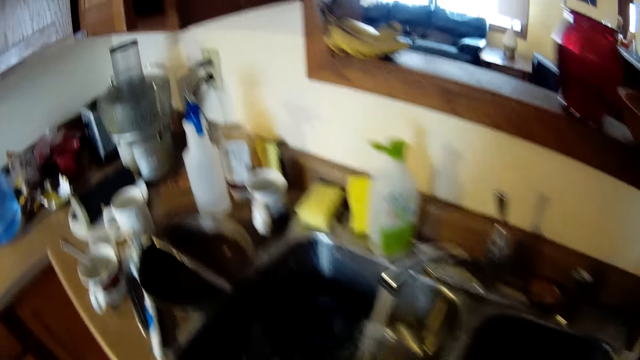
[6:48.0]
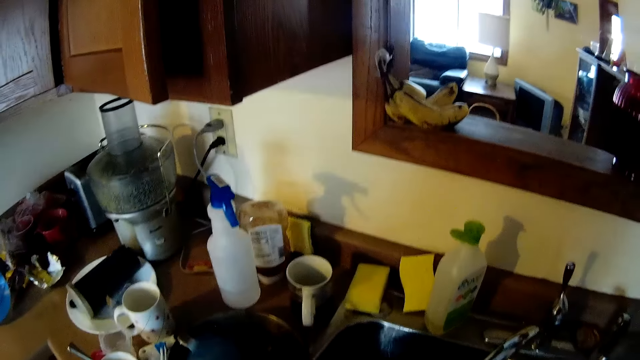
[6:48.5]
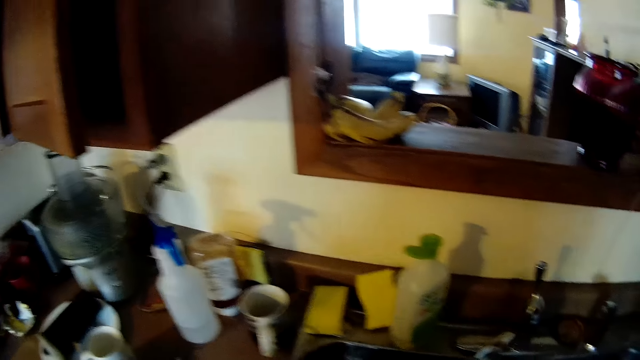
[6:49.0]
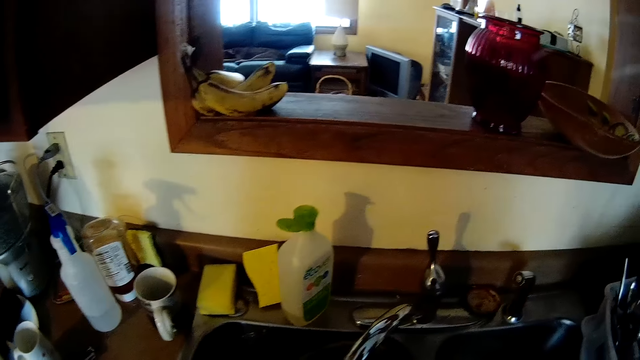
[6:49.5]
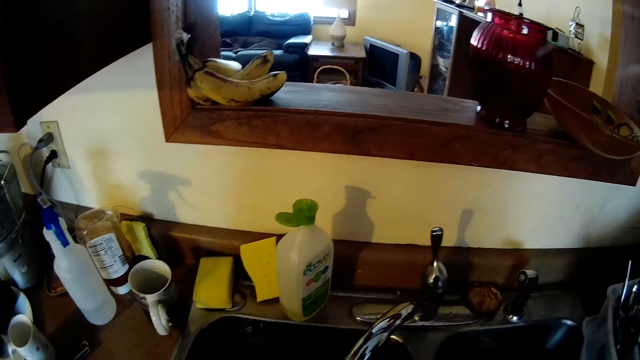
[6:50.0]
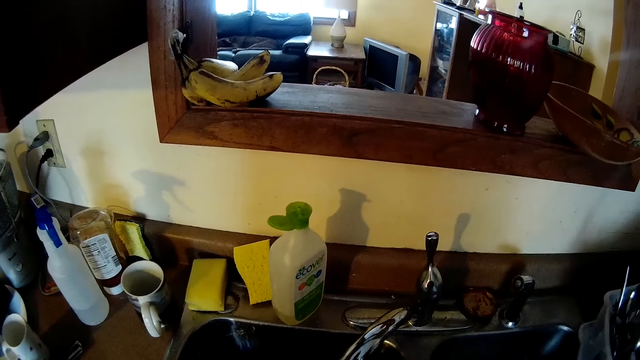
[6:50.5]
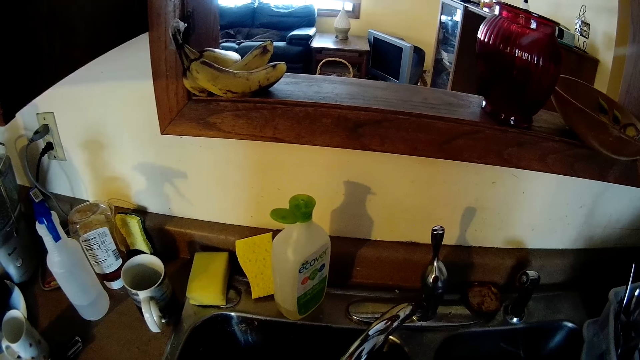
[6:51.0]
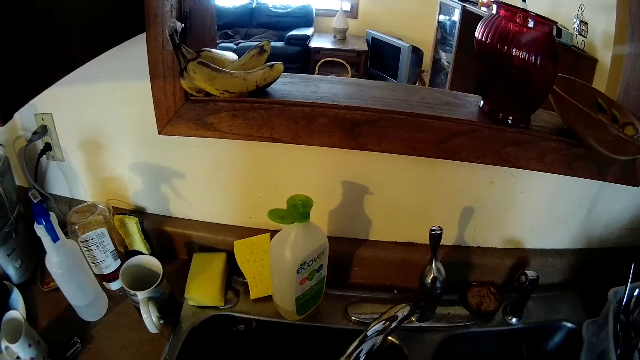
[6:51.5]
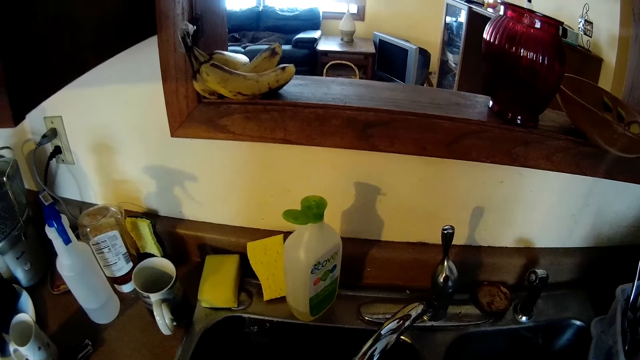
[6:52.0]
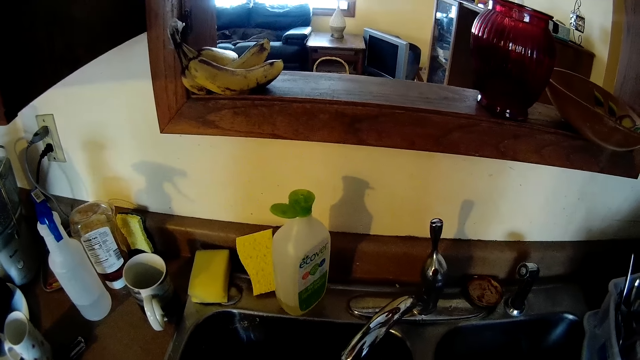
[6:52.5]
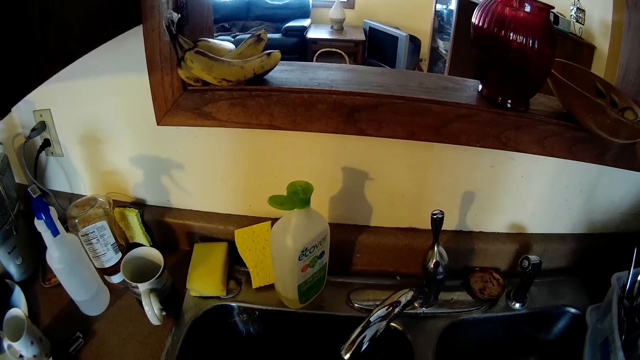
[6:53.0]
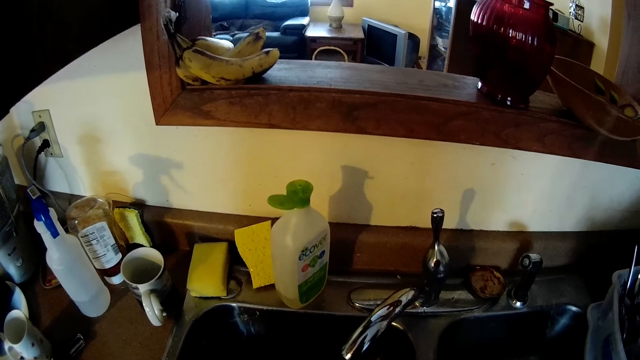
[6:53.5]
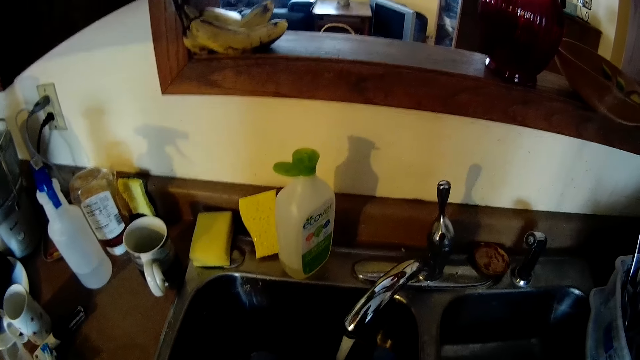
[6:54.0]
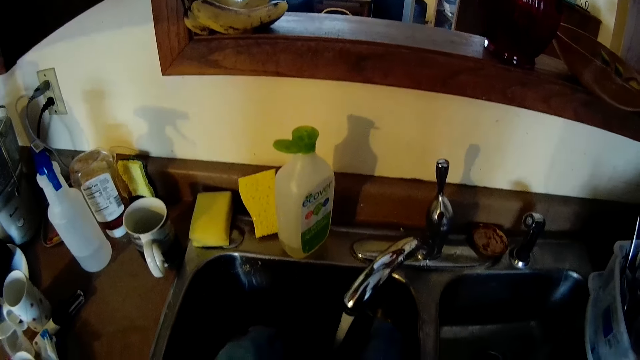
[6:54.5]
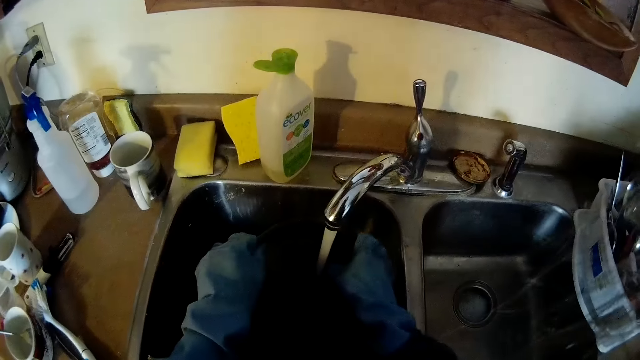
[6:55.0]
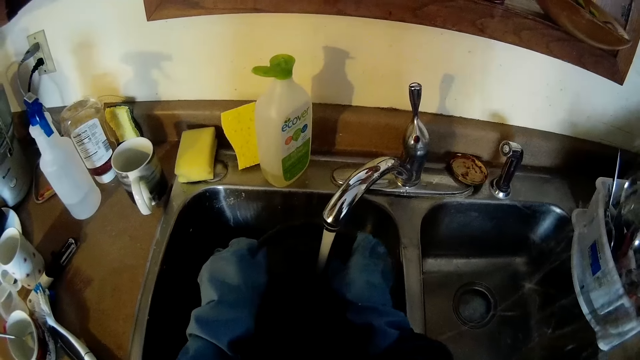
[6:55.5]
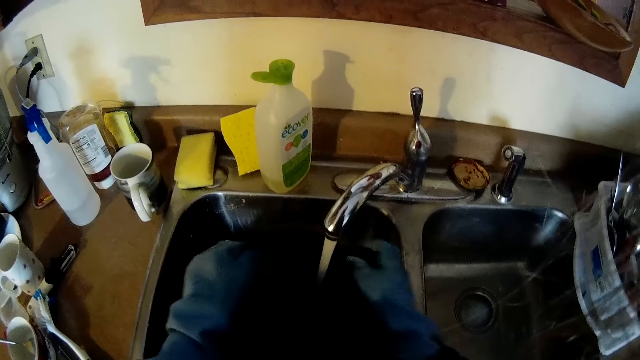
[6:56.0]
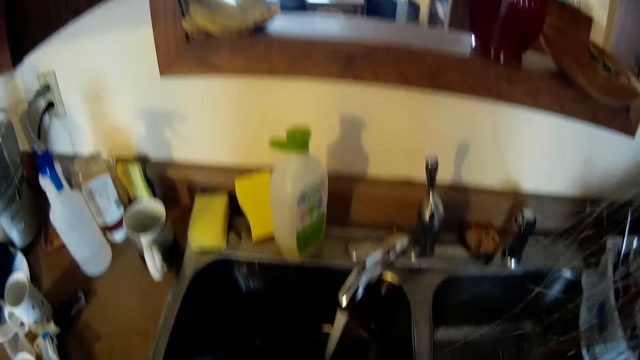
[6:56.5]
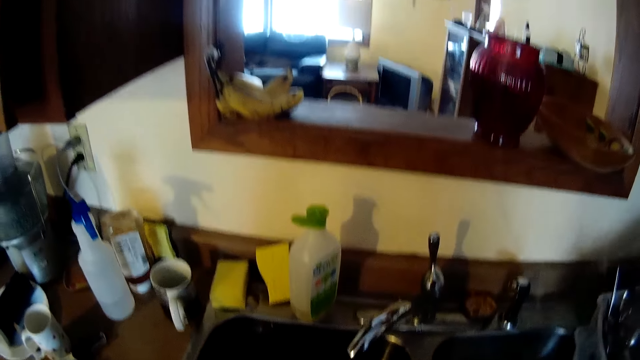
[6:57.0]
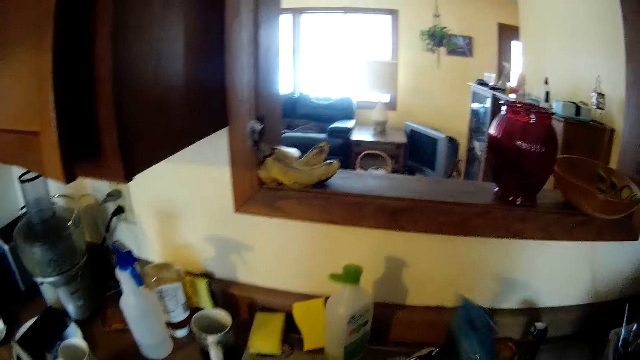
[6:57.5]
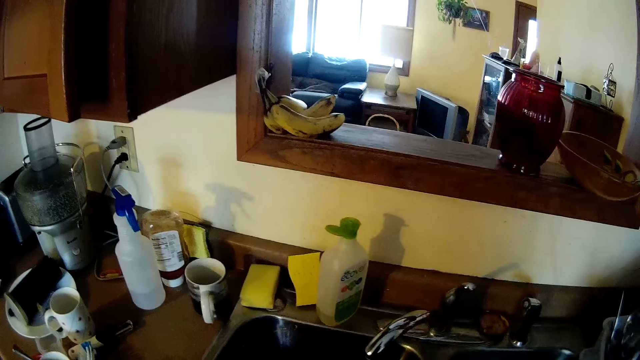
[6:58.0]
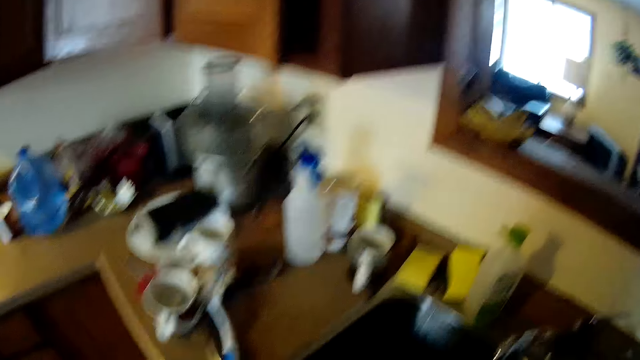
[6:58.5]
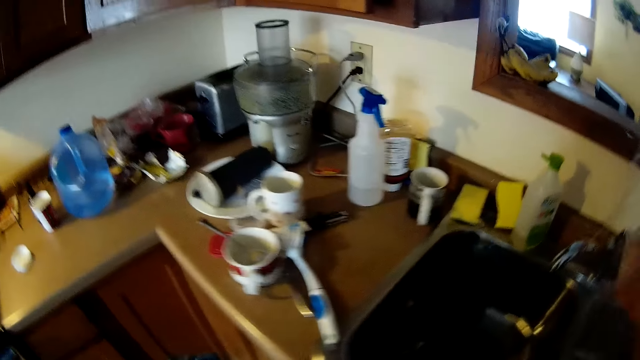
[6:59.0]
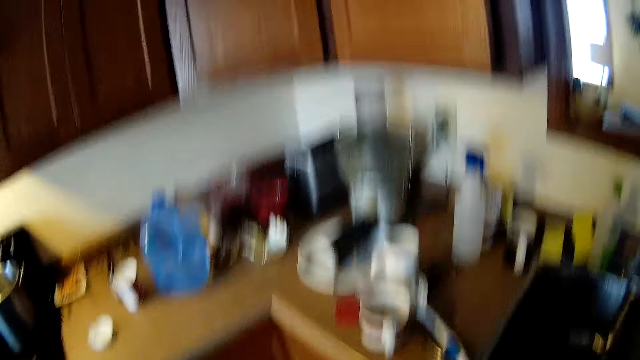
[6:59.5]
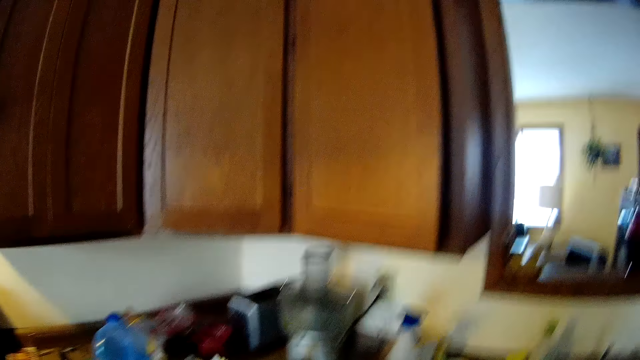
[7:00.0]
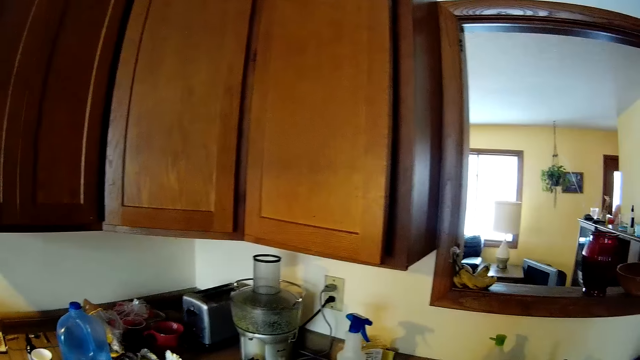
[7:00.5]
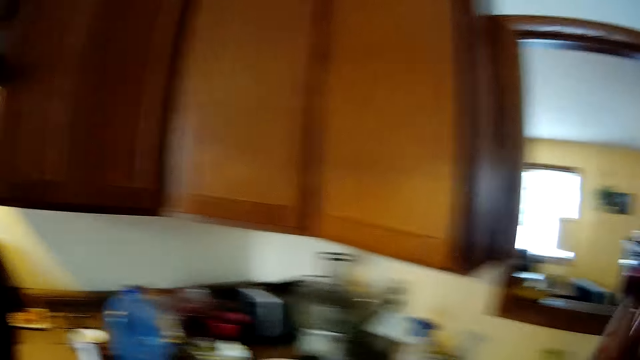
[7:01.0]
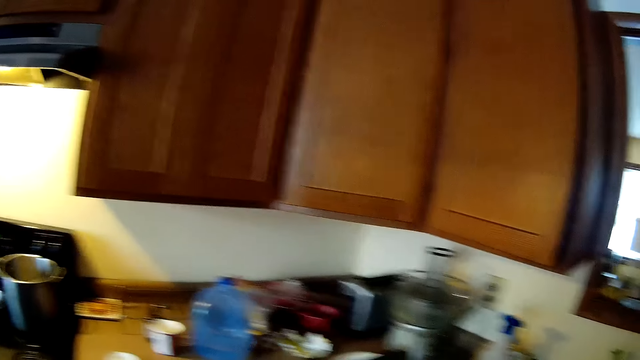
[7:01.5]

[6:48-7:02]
The camera wearer takes a bowl from the shelf with her left hand. She rinses the bowl under the tap with both hands. She turns off the tap with her right hand.

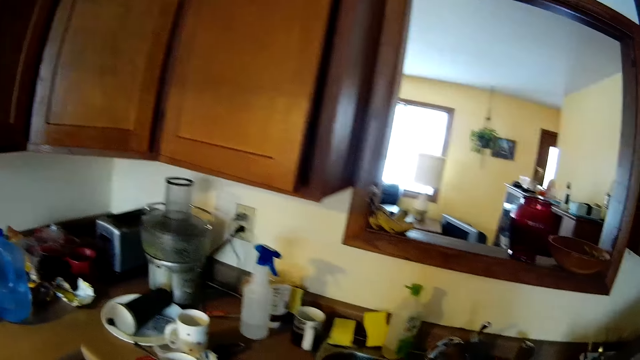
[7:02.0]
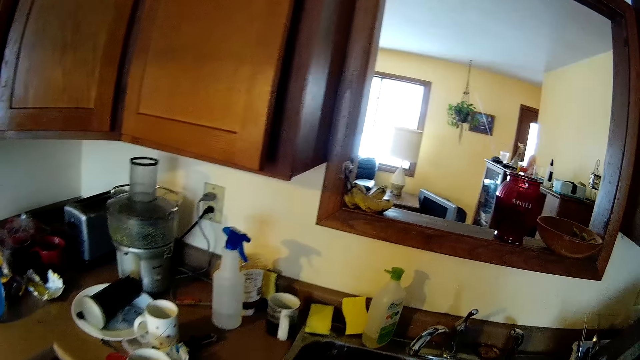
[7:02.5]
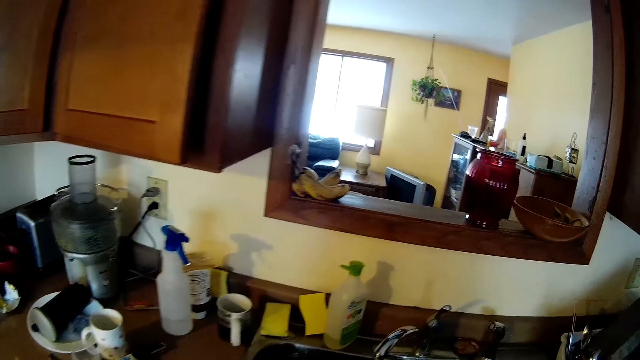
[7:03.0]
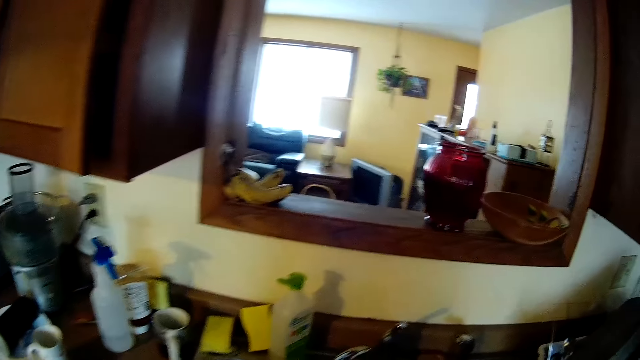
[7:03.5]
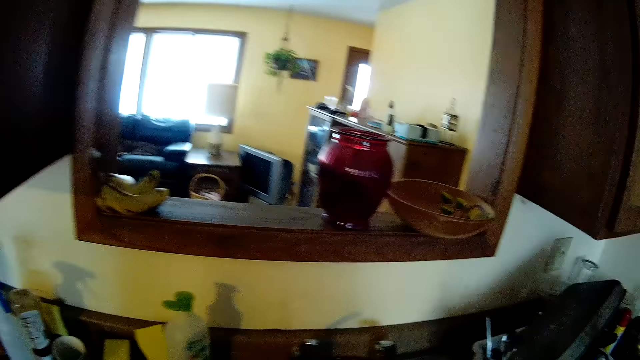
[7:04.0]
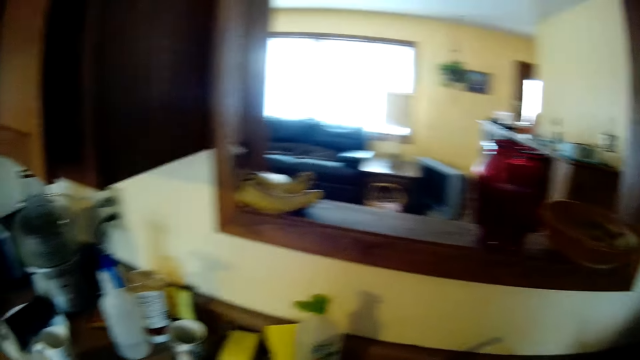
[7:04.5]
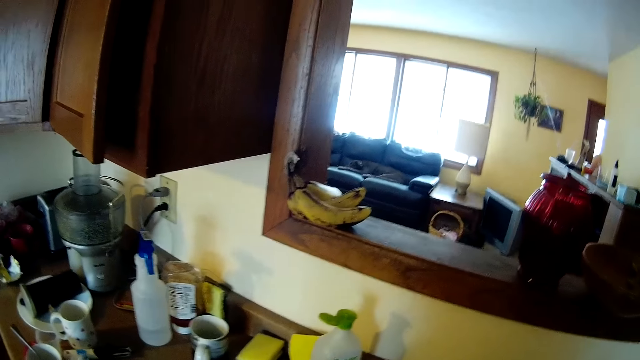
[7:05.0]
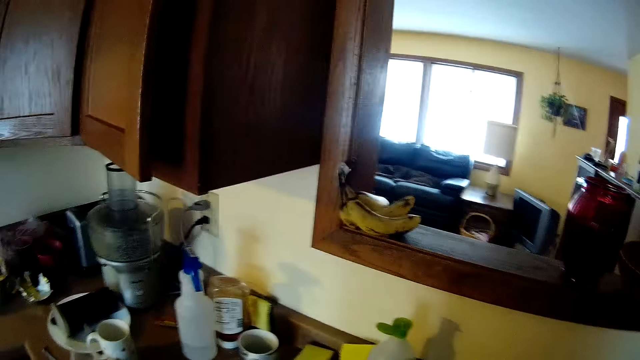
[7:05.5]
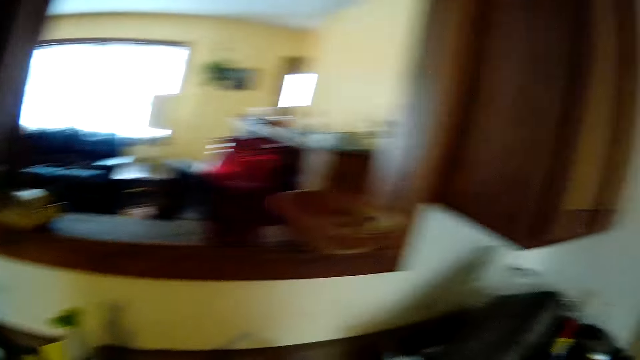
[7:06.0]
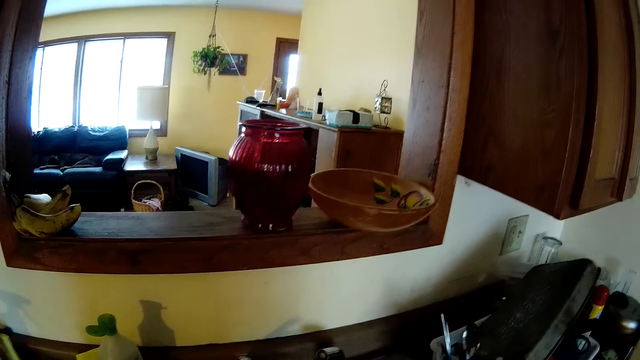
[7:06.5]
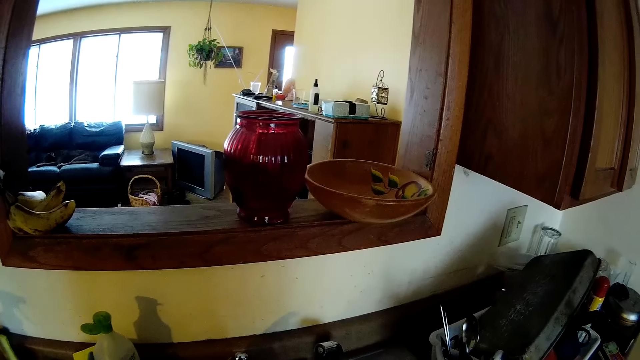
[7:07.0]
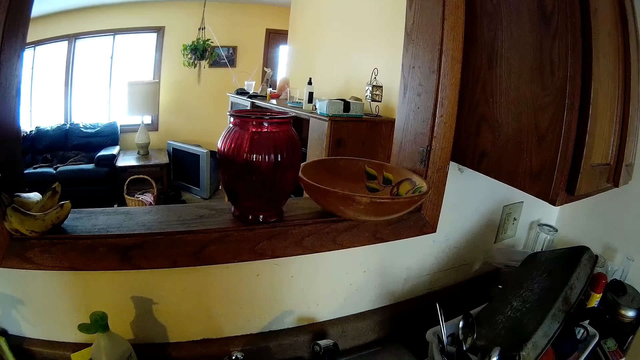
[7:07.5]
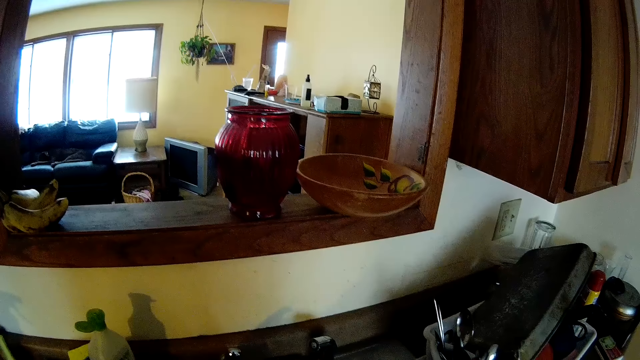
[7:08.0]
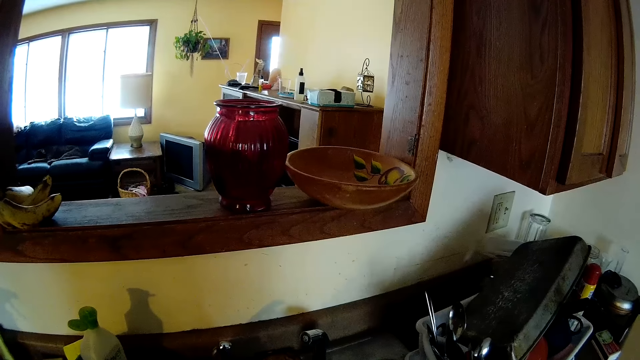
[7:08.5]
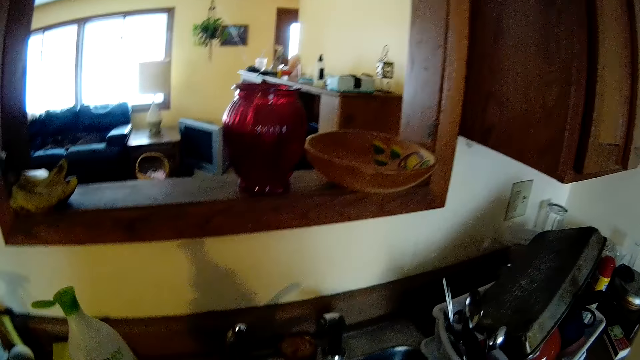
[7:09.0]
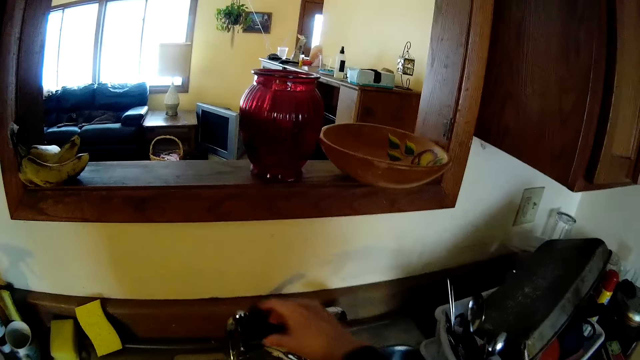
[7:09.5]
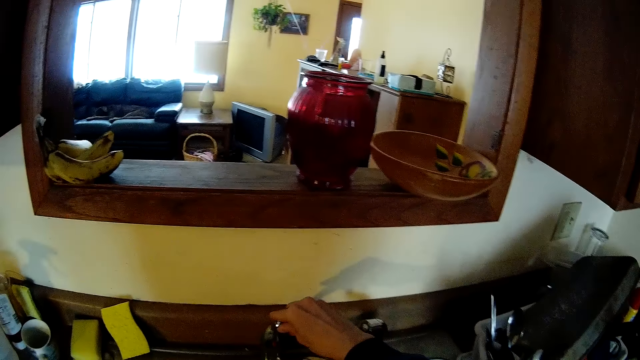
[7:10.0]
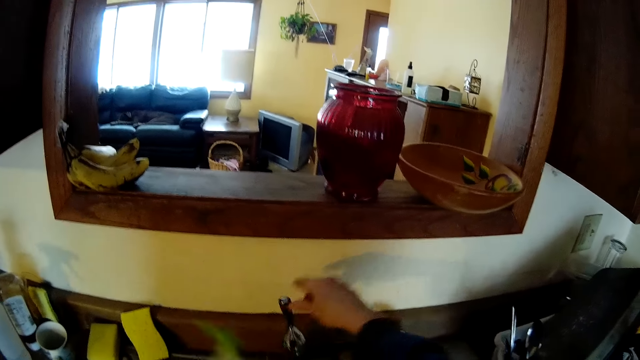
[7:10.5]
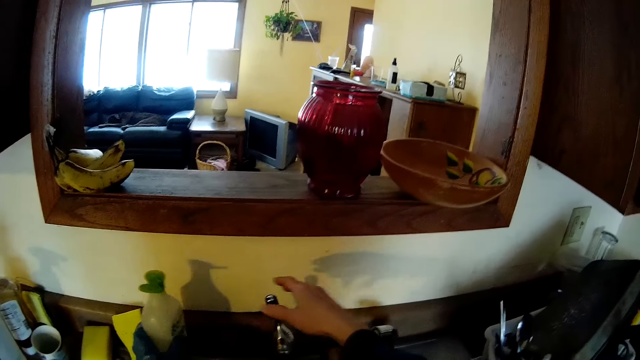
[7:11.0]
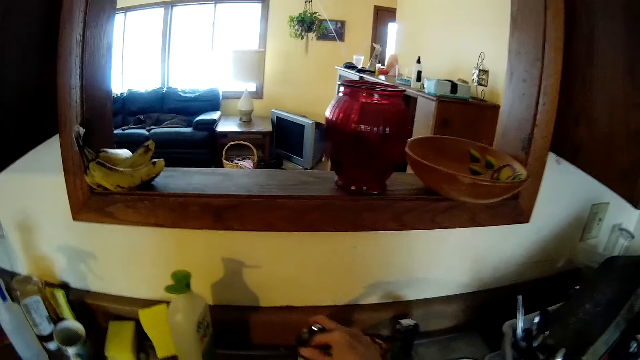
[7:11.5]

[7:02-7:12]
The camera wearer takes the bottle from the sink with her left hand. She adjusts the tap with her right hand. She turns on the tap with her right hand. She drops the bottle on the sink. She turns off the tap with her right hand.
